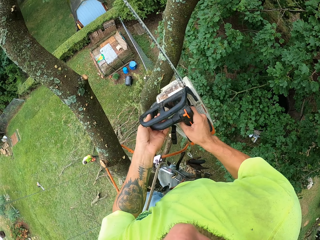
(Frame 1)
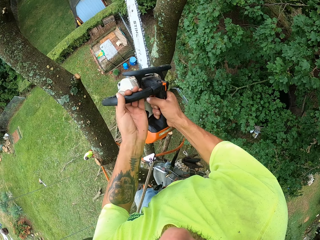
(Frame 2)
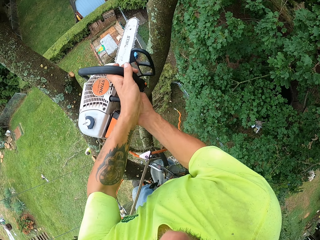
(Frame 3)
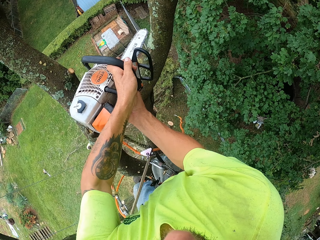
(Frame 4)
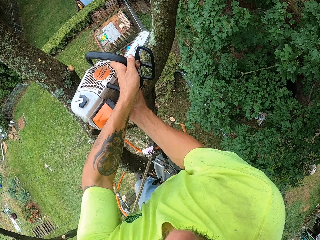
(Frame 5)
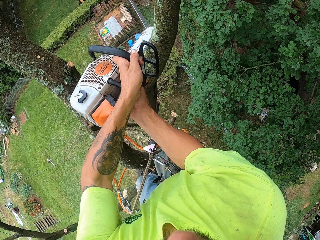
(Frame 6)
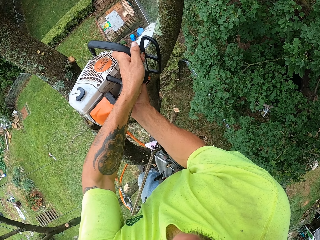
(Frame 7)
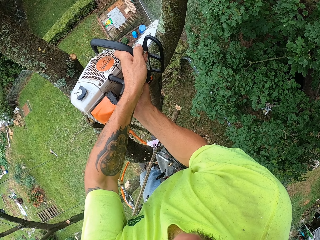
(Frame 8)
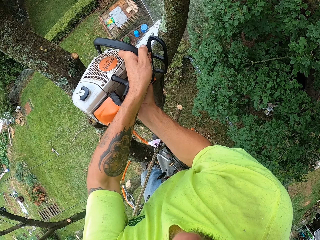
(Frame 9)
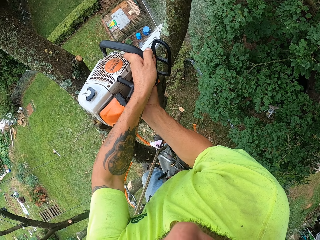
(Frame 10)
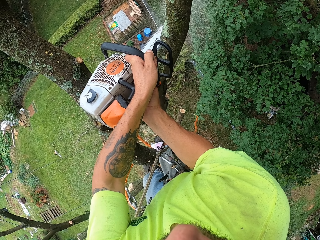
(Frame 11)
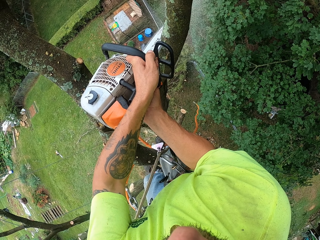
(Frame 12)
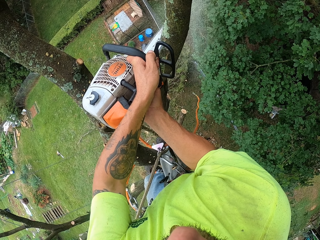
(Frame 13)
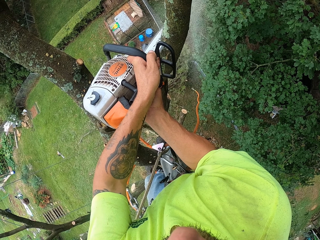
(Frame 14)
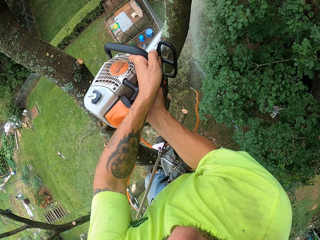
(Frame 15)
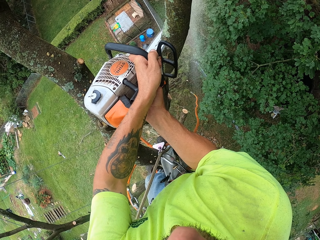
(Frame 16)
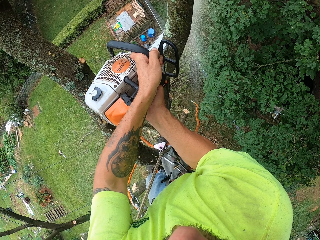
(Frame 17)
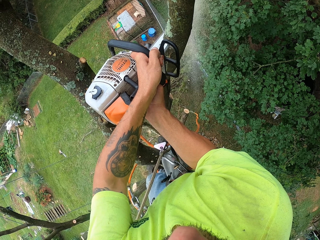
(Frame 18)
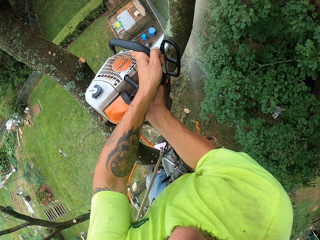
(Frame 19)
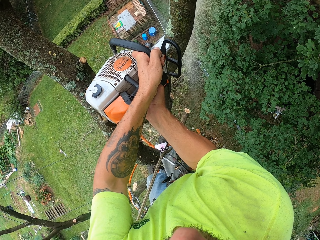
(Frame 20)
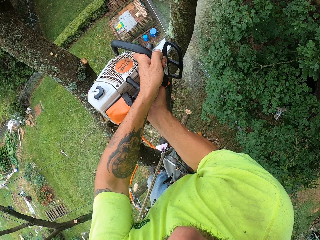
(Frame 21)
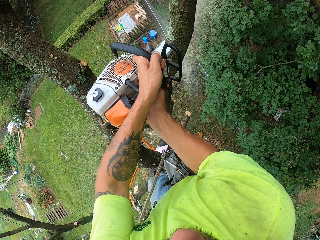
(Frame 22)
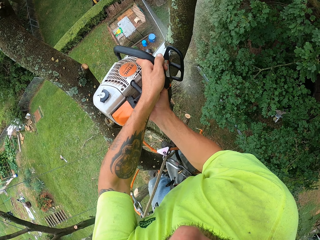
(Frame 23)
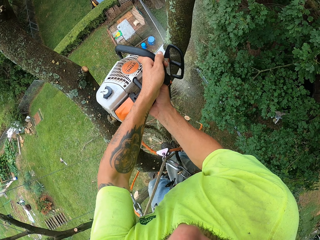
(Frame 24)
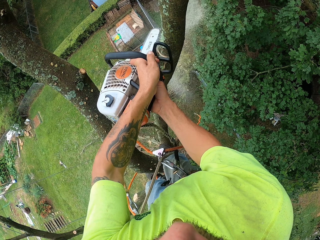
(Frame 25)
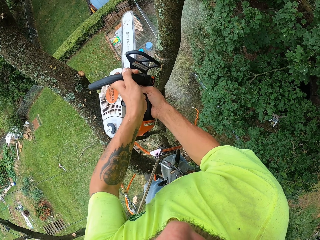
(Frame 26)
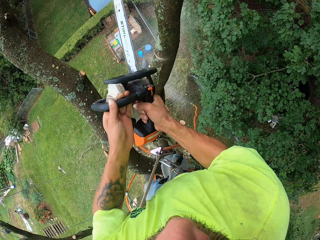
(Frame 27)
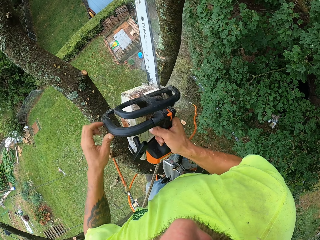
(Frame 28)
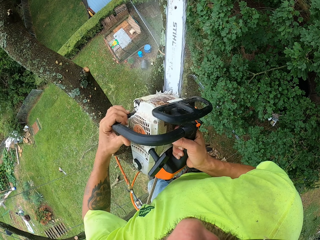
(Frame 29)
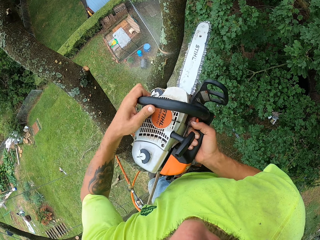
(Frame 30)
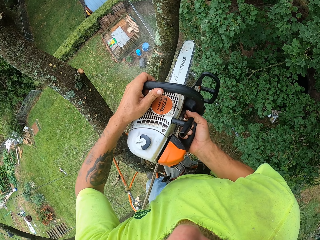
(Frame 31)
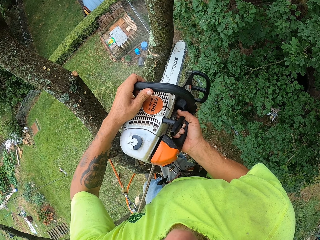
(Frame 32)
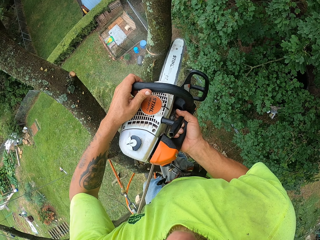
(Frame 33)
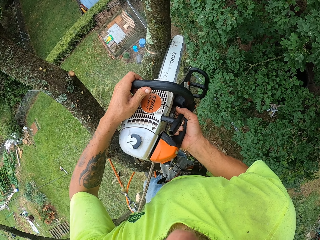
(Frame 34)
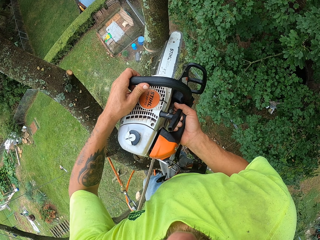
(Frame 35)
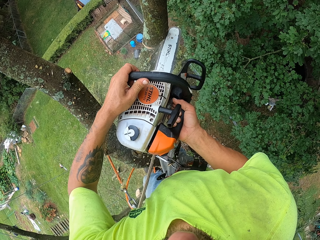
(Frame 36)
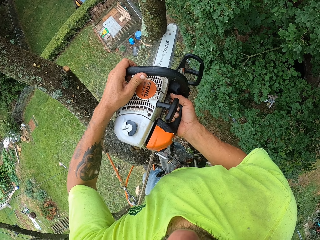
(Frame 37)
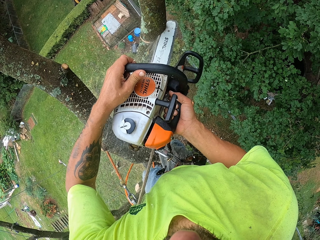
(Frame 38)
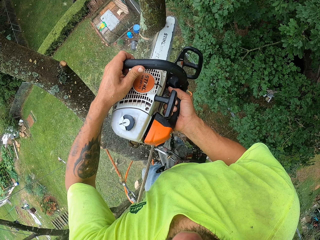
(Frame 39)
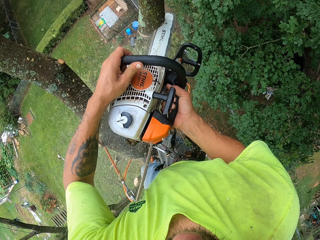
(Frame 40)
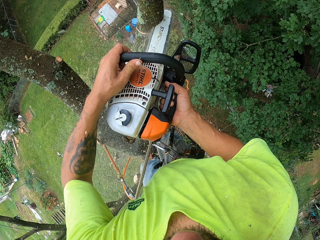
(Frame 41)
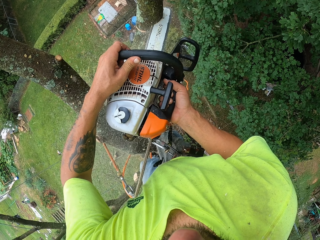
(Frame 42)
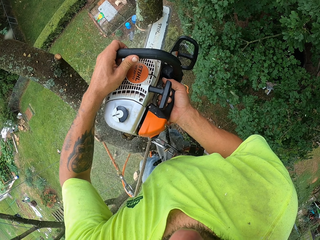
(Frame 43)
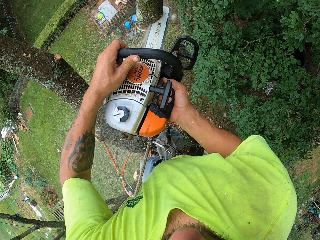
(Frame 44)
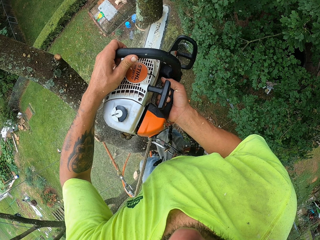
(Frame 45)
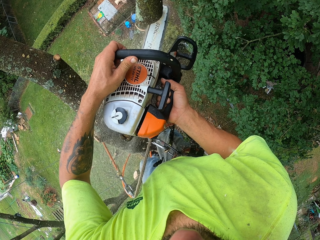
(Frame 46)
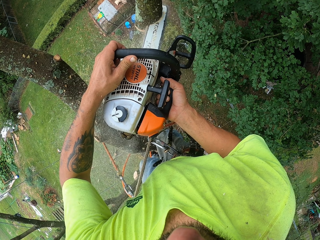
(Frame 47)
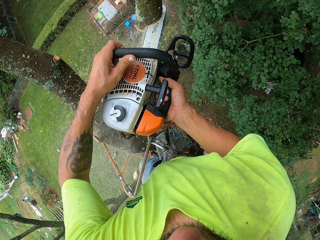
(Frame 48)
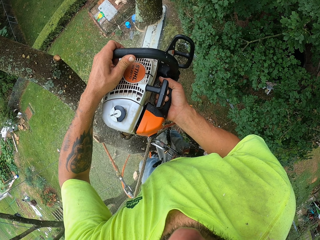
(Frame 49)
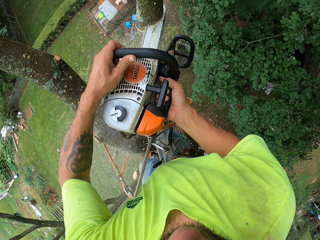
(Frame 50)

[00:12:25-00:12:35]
The camera wearer cuts the tree with the chain saw in his hands.

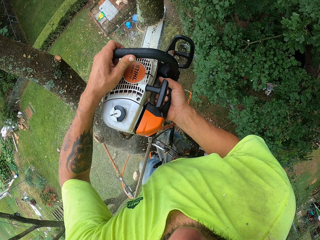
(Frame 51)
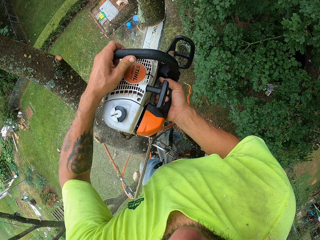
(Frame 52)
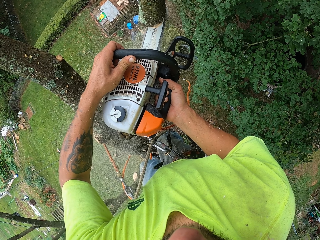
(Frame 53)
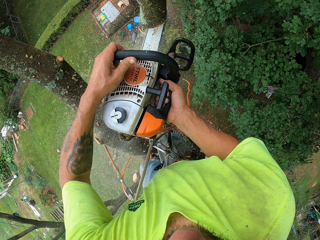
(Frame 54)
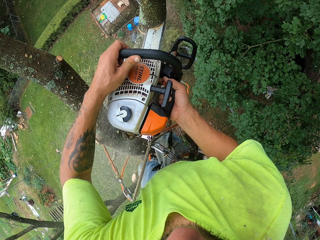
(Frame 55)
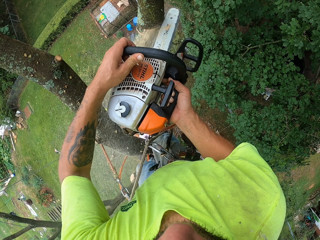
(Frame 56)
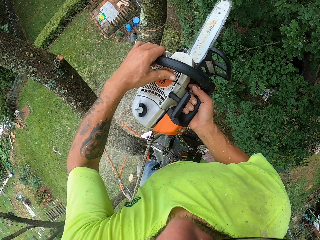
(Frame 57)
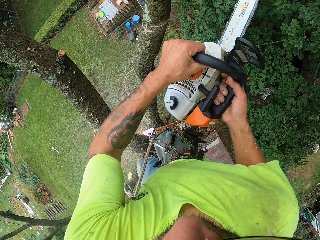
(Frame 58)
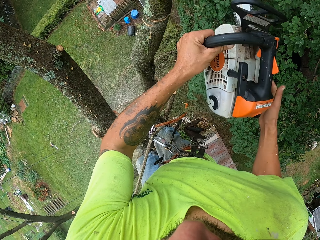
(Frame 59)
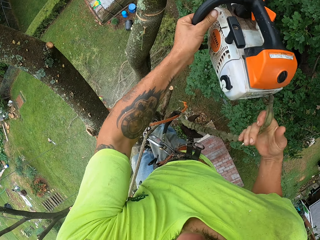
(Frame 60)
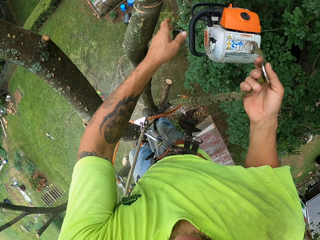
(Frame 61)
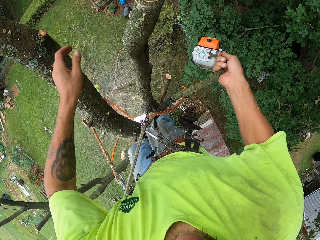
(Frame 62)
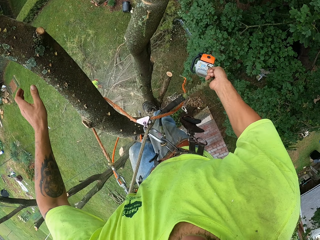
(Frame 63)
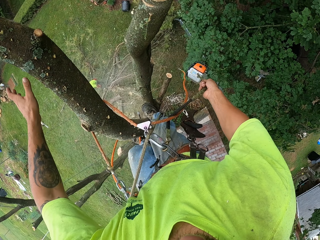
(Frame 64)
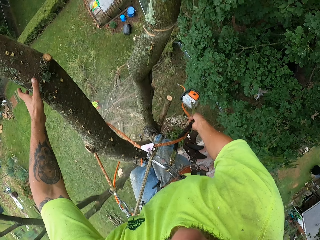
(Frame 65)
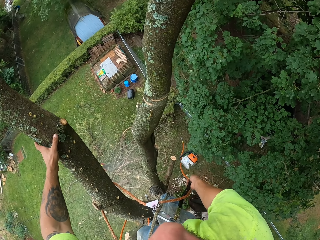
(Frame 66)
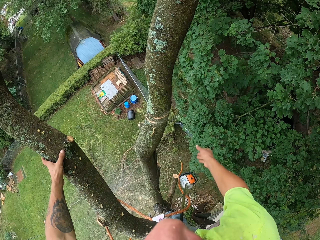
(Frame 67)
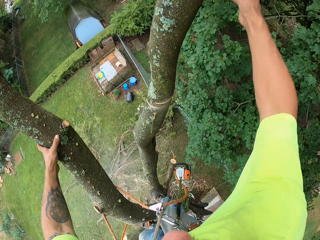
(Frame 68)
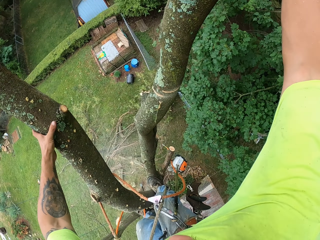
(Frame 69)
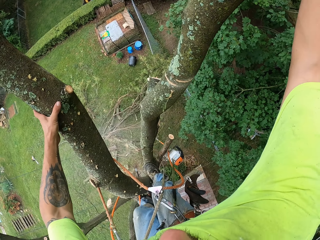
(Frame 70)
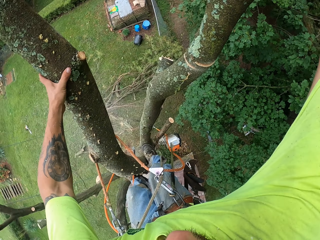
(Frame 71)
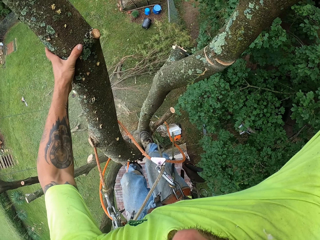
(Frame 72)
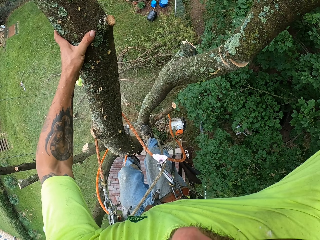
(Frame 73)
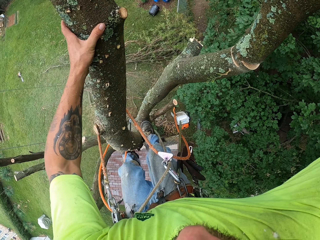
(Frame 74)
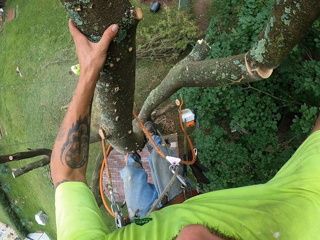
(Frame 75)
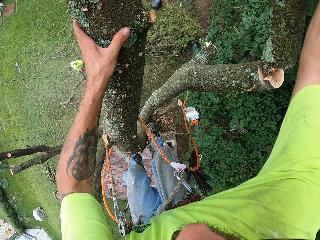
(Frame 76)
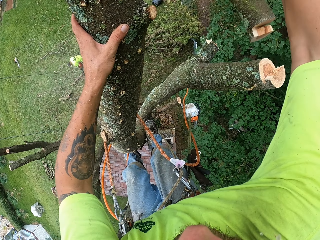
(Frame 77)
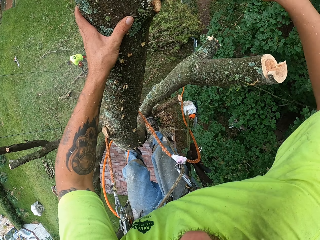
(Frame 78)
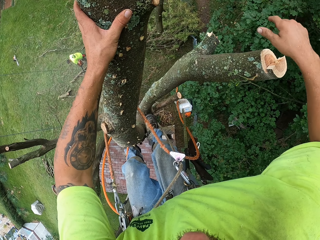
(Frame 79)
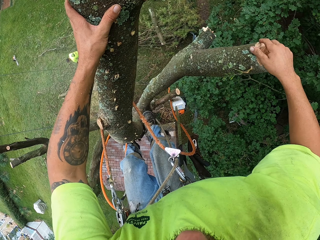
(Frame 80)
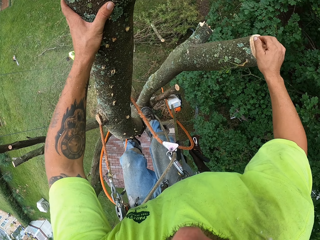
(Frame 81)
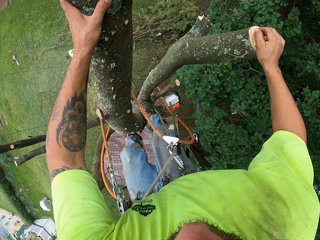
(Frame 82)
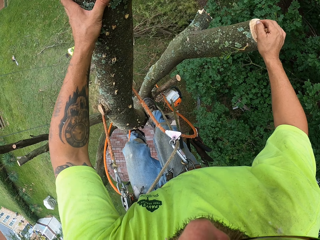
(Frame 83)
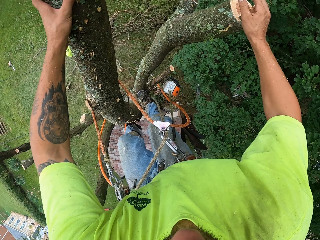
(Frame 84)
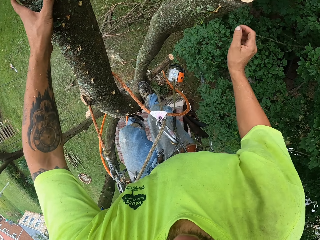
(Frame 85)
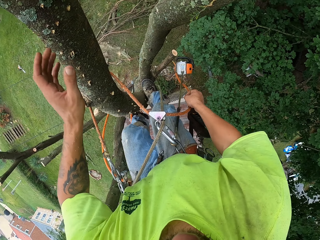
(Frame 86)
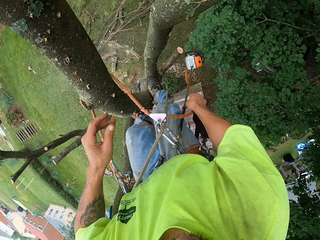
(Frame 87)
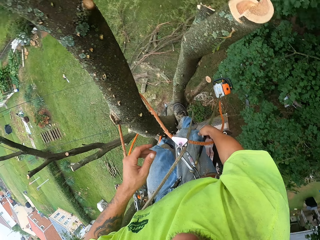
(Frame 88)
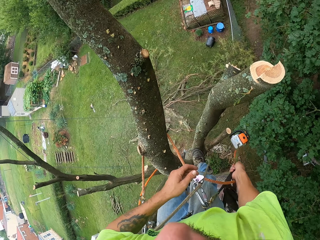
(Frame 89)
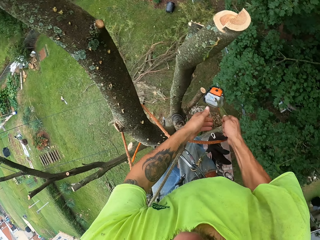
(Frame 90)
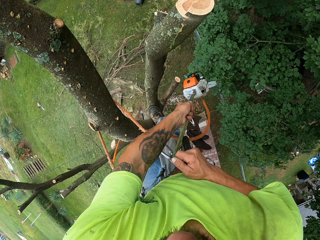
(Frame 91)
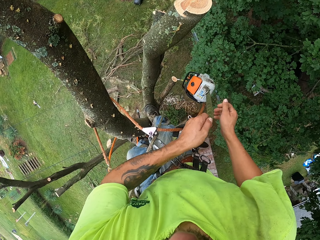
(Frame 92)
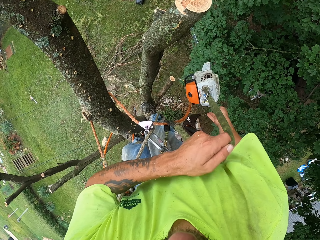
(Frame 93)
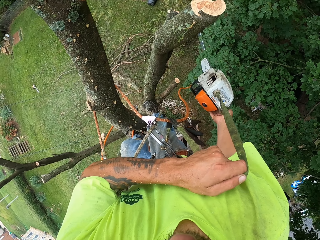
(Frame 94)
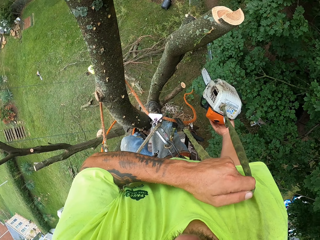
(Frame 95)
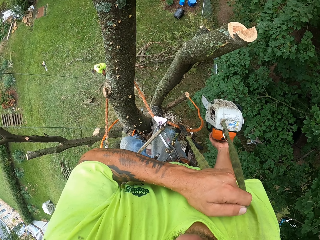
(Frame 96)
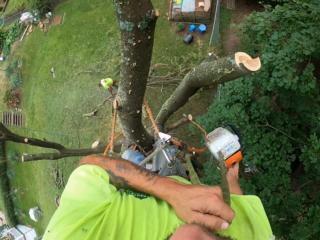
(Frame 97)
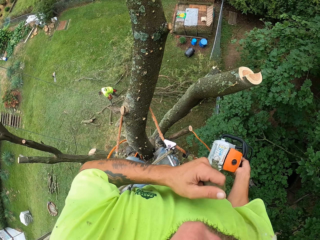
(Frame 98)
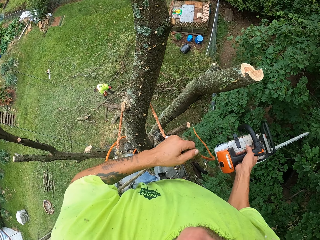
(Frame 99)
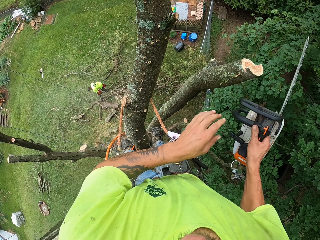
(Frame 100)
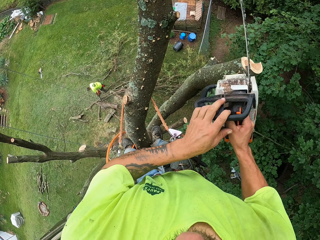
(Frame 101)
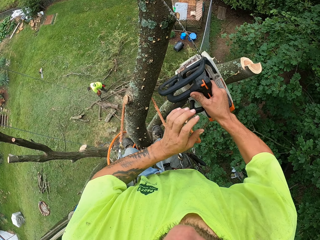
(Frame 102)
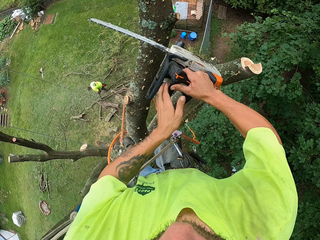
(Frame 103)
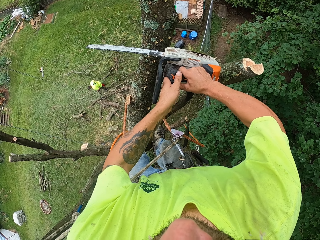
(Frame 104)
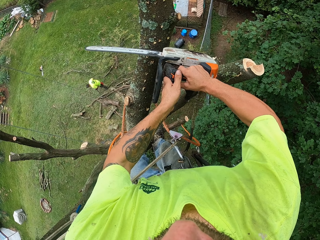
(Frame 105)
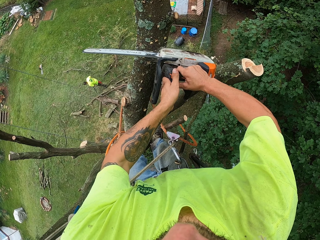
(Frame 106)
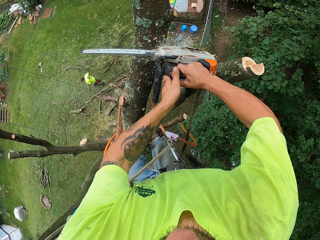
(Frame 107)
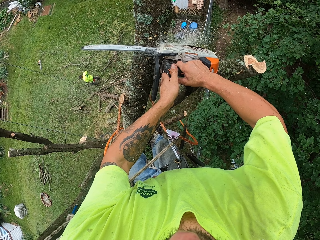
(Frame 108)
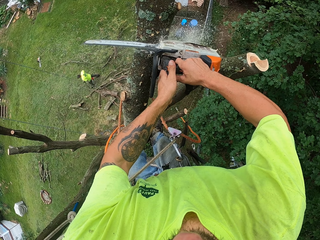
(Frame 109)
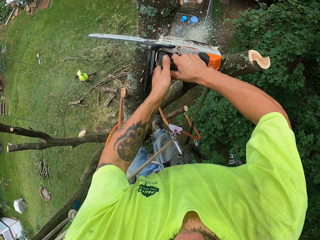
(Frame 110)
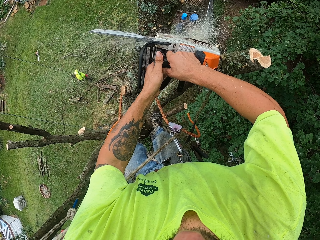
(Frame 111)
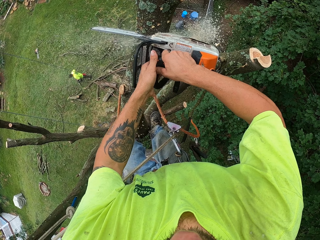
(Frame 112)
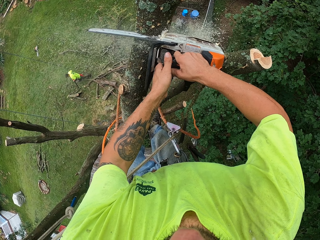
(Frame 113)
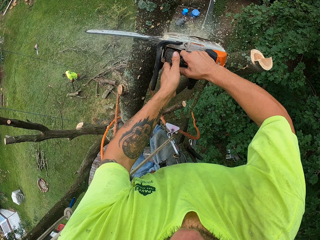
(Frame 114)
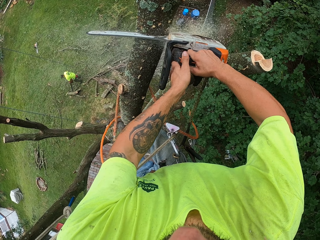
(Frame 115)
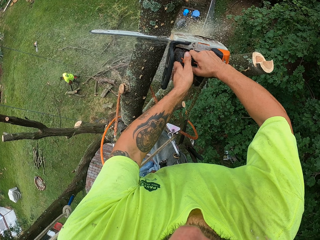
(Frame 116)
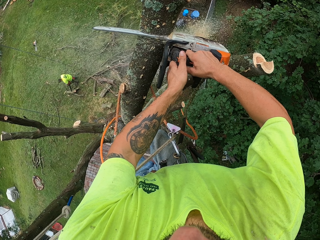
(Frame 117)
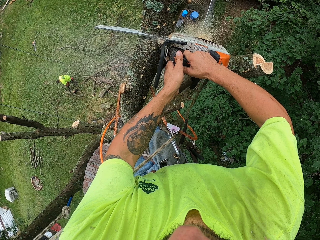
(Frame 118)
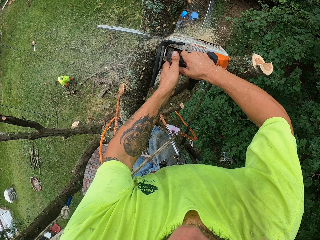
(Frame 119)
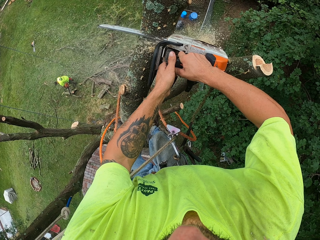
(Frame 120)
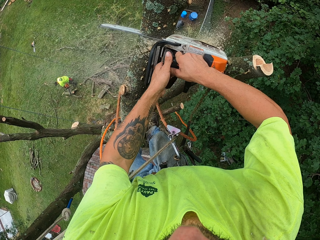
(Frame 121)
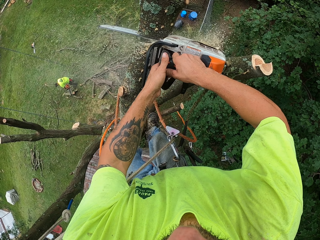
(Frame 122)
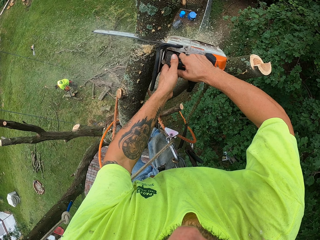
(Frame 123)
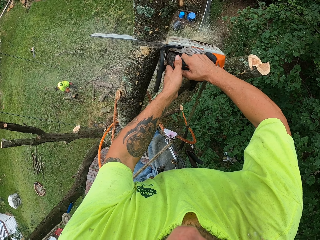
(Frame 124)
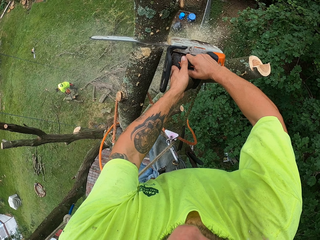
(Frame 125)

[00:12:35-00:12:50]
The camera wearer drops the chain saw hanging with the rope in his right hand. He holds the tree with his left hand. He places his right hand on the tree. He drops the branch. He pulls the chain saw on the tree with the rope in his hands. He holds the chain saw with his right hand. He powers the chain saw in his right hand with his left hand. He cuts the tree with the chain saw in his hands. A man walks around.
